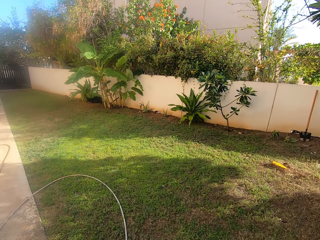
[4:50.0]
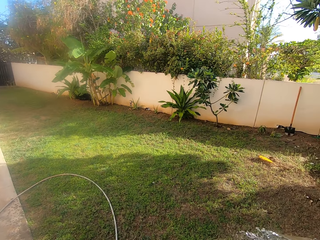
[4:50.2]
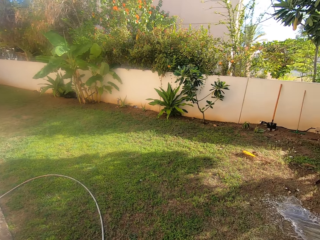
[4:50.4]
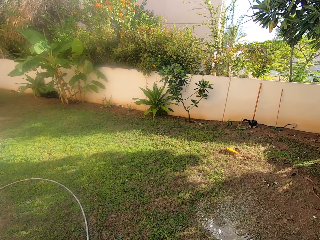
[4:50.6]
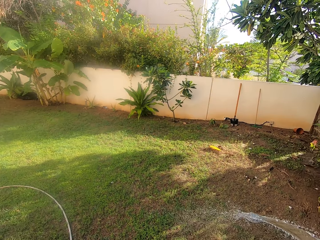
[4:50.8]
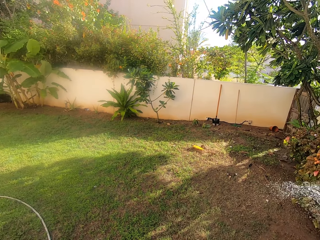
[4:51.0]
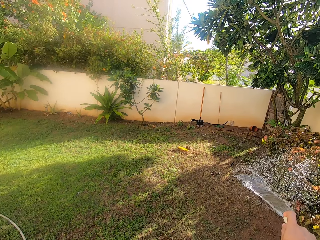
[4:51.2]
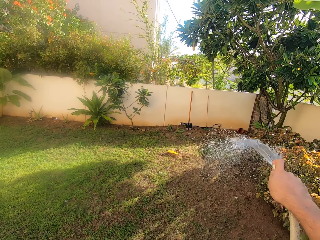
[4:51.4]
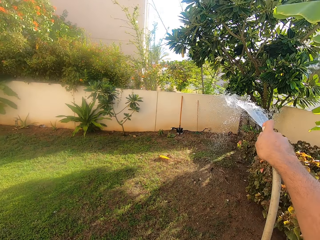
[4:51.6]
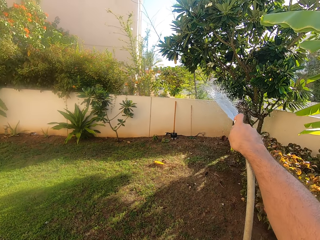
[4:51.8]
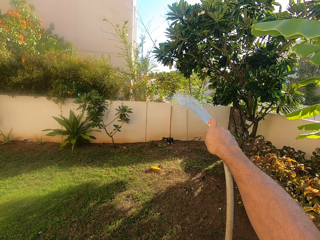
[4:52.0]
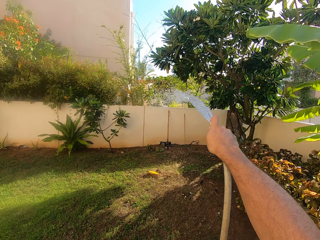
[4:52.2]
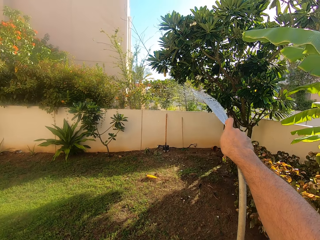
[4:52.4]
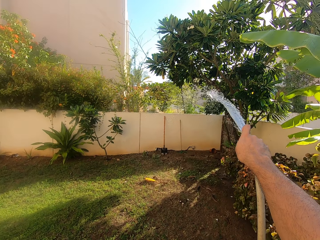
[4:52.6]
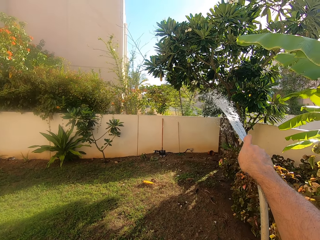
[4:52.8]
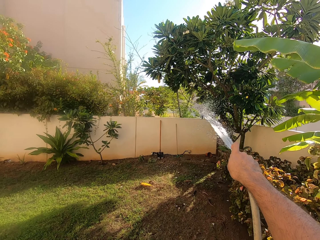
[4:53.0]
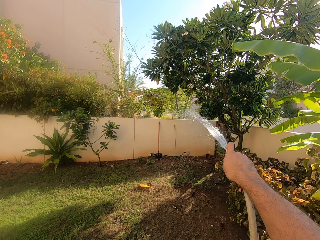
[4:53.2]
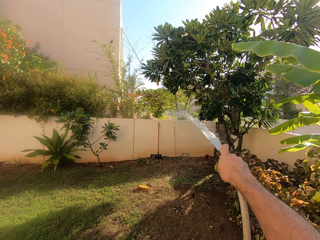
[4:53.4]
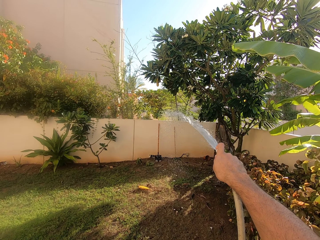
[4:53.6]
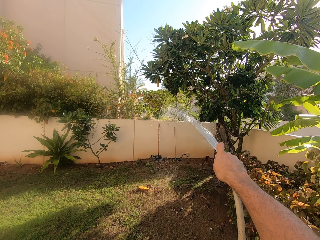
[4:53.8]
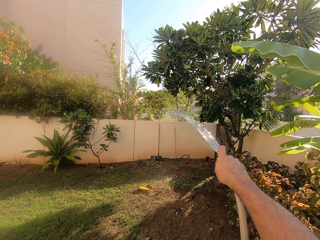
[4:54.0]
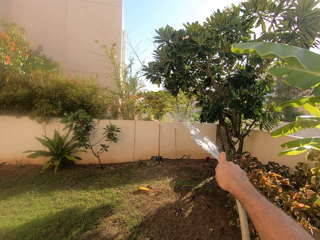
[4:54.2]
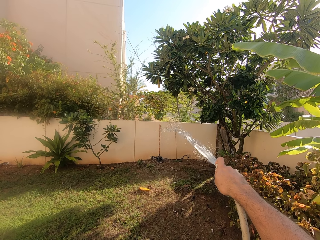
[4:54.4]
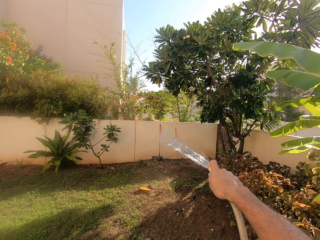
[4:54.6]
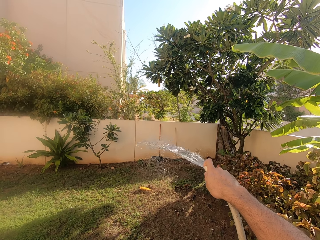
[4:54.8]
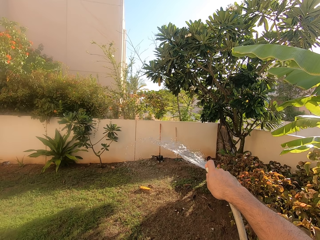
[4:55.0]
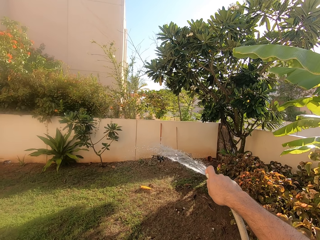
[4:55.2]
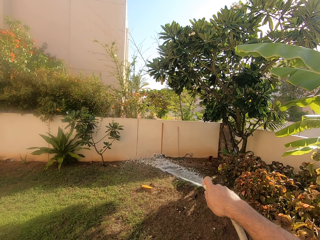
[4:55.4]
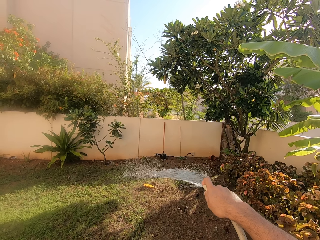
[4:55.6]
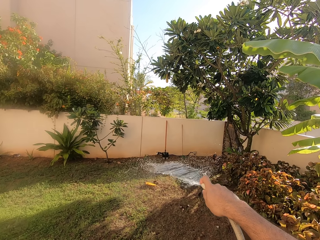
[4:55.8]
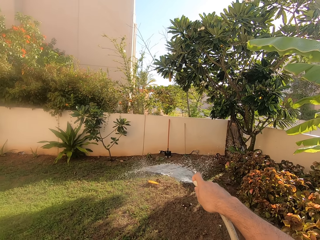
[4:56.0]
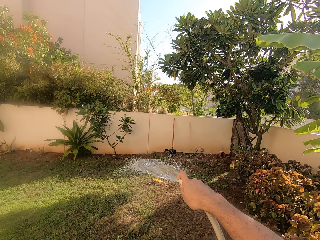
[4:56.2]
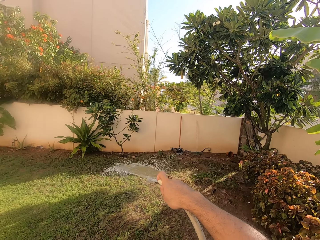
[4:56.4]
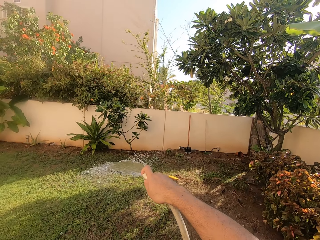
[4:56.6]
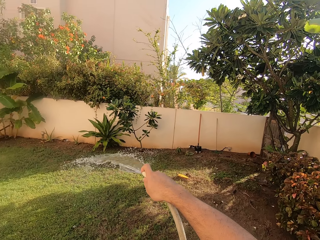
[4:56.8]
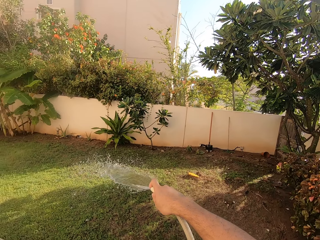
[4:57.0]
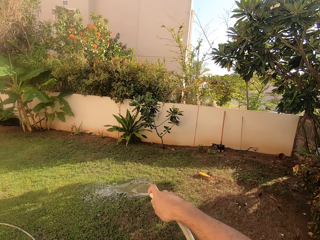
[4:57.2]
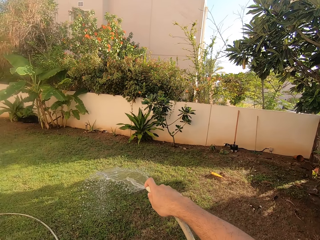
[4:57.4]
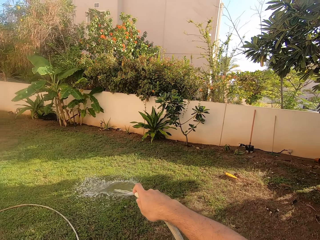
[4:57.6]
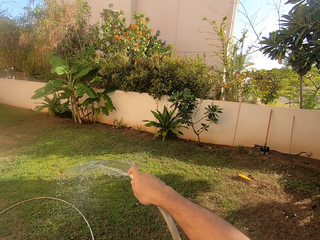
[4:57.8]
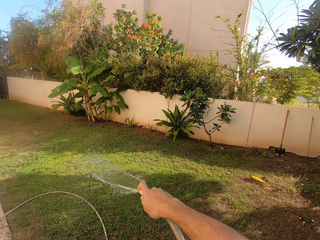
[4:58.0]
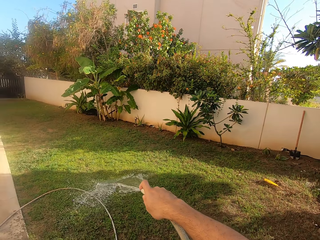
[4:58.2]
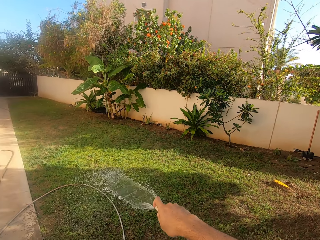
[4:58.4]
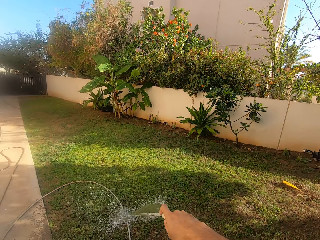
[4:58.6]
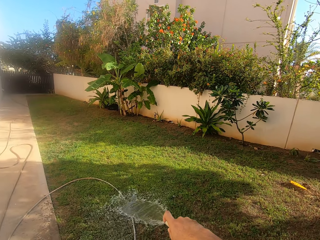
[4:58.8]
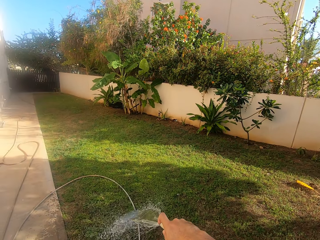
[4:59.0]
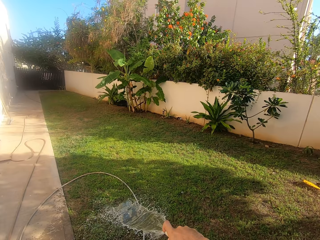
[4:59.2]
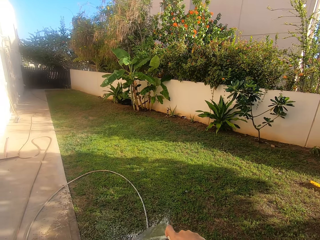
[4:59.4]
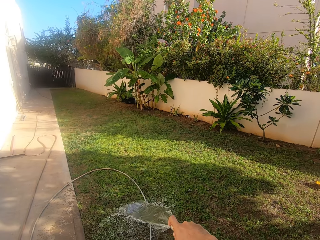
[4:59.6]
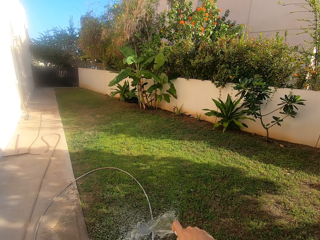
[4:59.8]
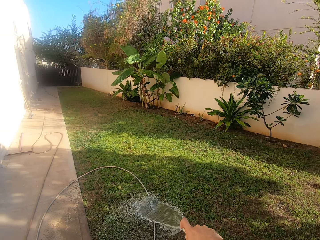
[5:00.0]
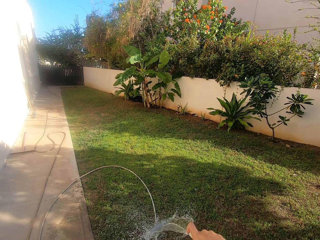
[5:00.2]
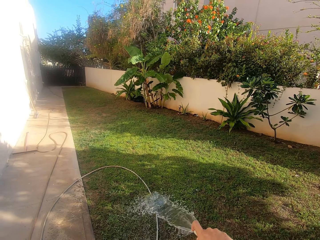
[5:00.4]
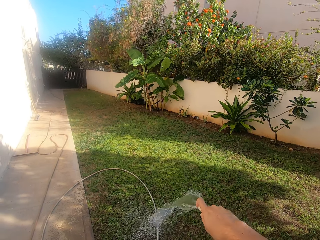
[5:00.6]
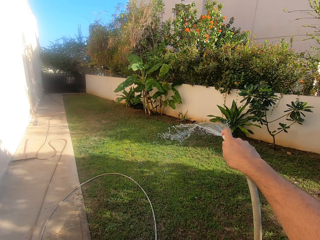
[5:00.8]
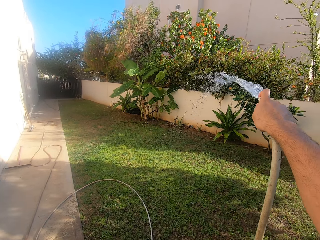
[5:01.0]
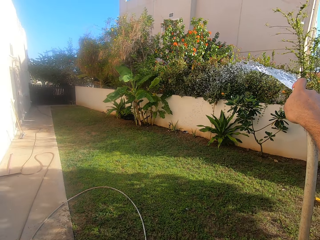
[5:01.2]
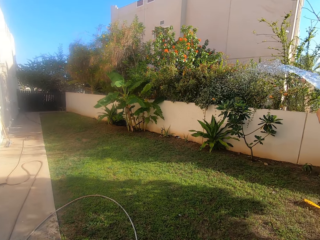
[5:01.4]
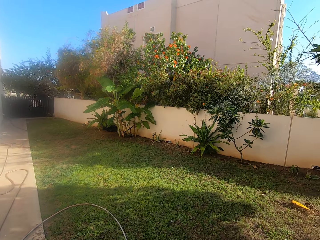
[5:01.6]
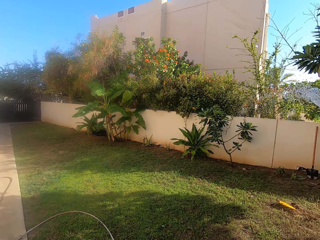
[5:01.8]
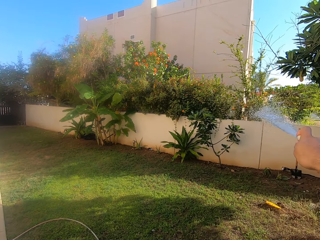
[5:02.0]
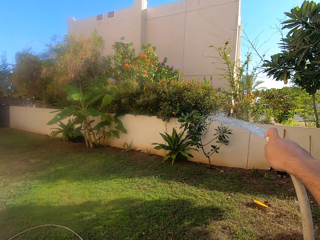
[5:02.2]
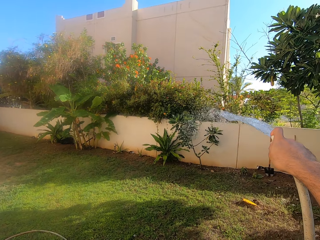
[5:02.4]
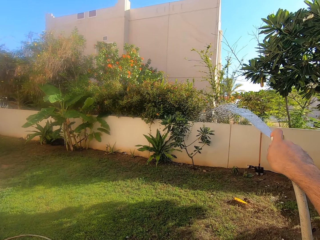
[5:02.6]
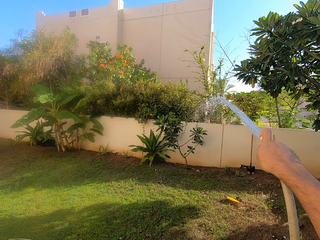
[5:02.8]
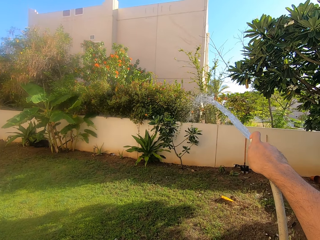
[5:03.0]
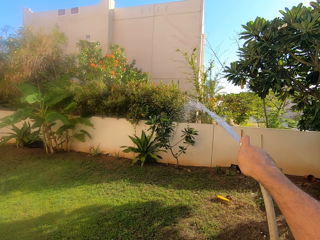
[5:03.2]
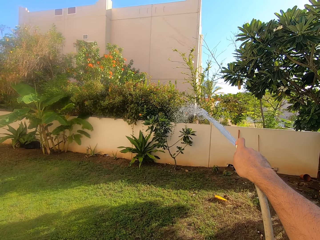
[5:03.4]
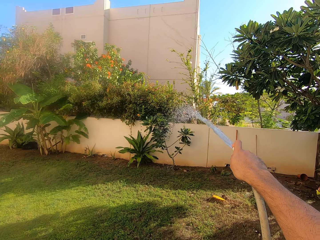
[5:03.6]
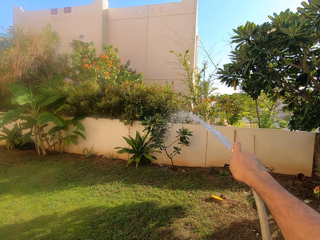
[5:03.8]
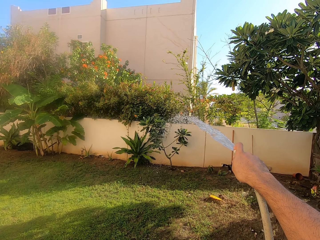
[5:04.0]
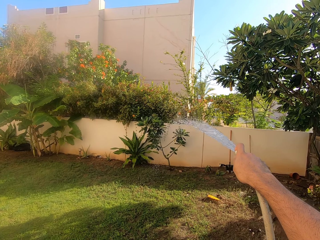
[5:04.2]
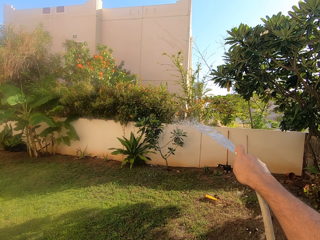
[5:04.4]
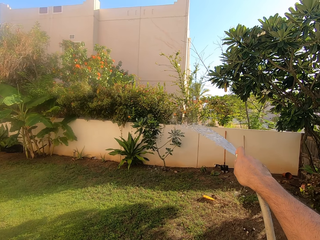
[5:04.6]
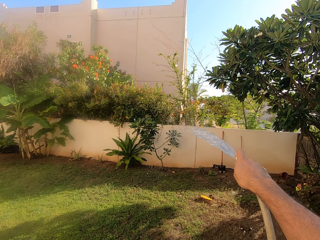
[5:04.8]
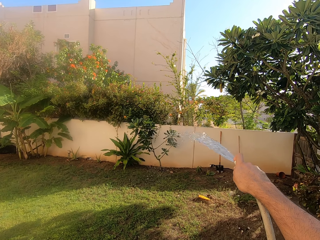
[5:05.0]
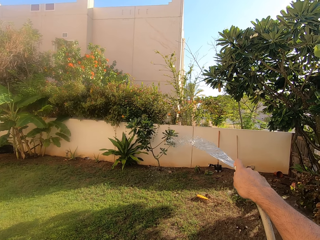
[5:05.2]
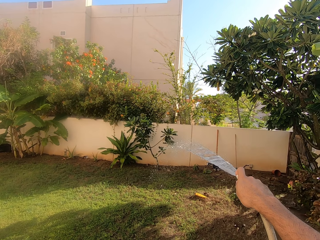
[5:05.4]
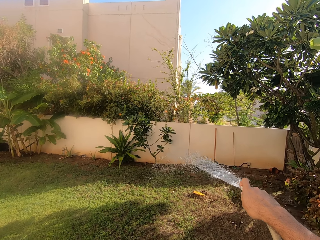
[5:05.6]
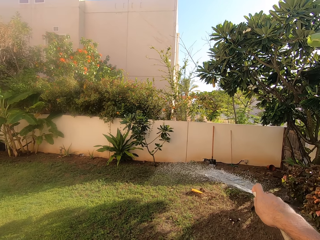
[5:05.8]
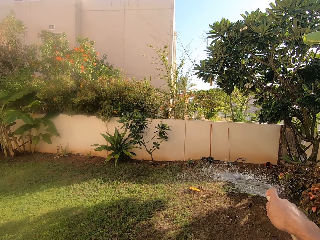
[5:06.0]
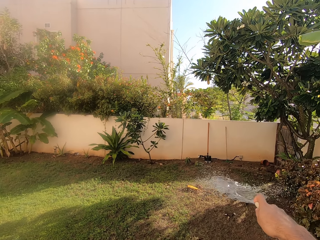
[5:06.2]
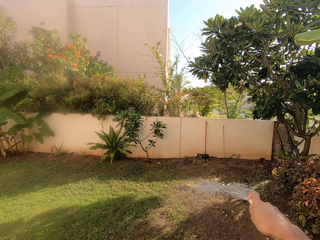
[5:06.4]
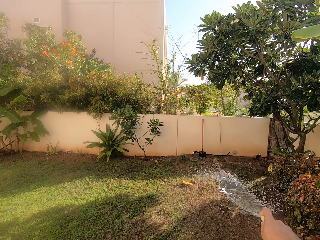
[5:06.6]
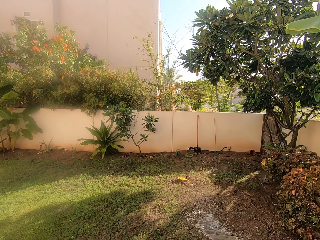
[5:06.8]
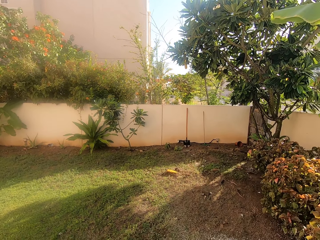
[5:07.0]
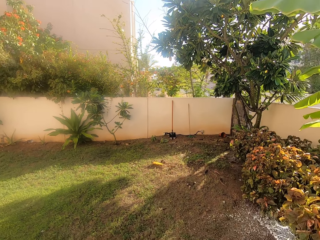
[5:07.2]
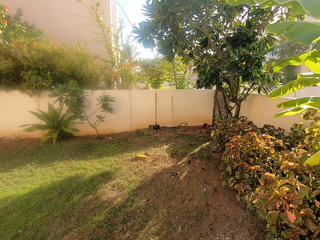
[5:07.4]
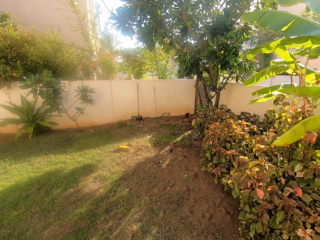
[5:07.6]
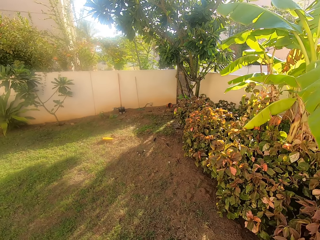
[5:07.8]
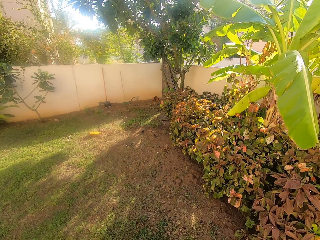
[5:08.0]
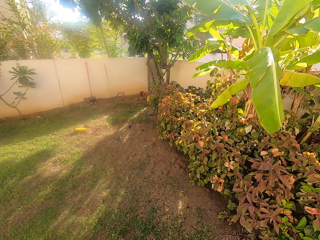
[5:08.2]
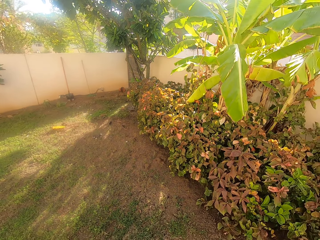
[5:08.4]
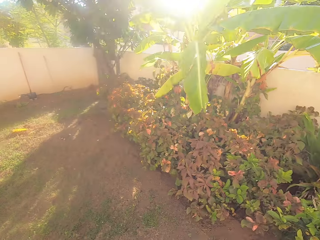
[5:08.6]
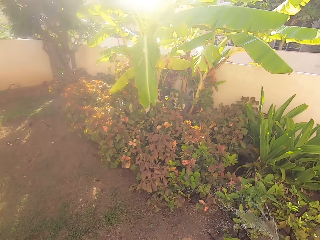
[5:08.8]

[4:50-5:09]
The camera wearer waters the grass. They water the plants near the perimeter wall.

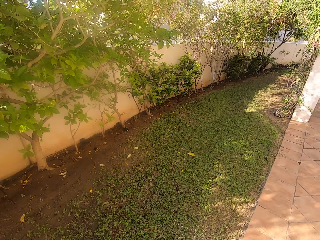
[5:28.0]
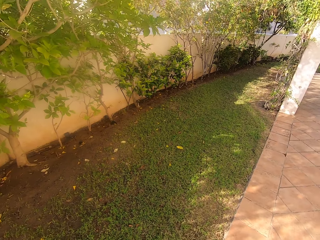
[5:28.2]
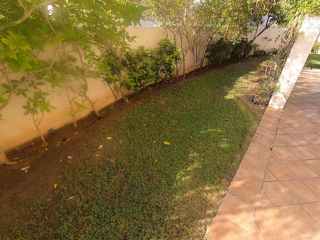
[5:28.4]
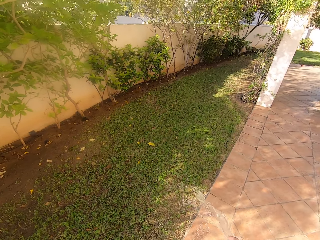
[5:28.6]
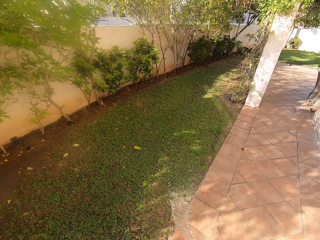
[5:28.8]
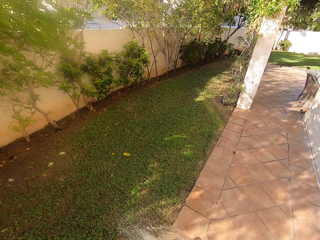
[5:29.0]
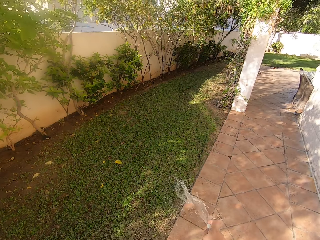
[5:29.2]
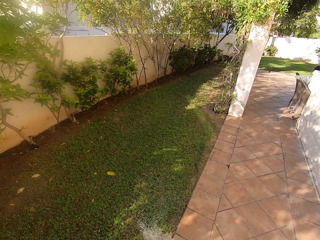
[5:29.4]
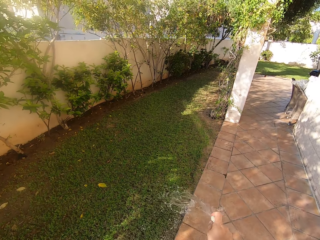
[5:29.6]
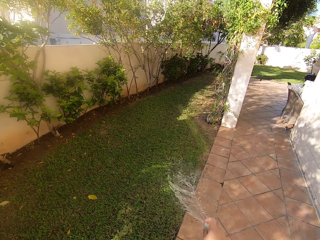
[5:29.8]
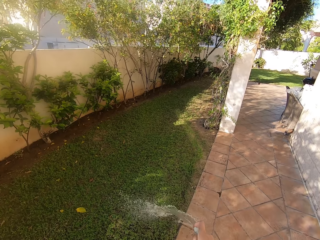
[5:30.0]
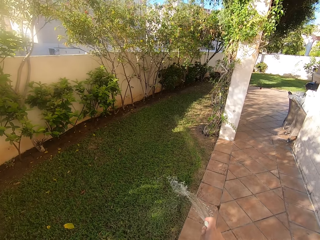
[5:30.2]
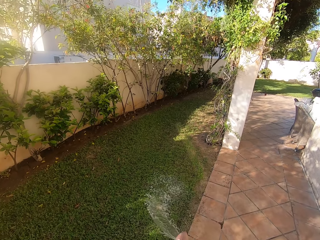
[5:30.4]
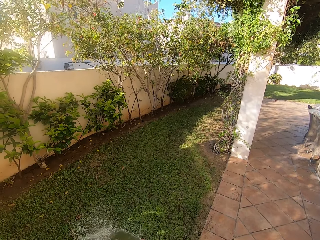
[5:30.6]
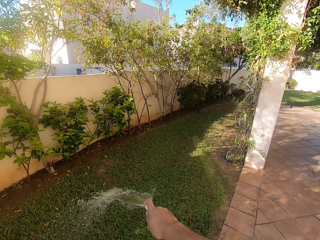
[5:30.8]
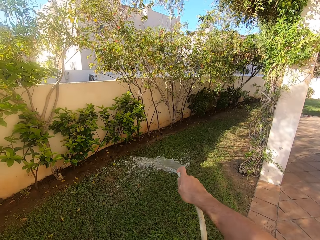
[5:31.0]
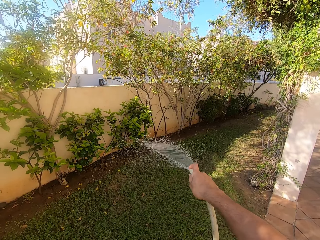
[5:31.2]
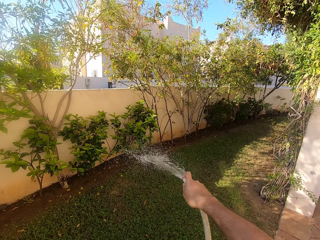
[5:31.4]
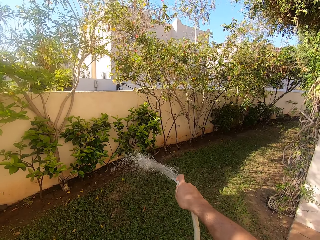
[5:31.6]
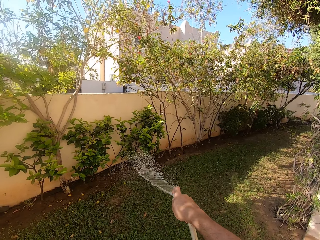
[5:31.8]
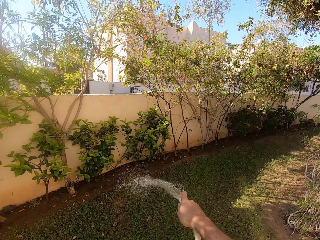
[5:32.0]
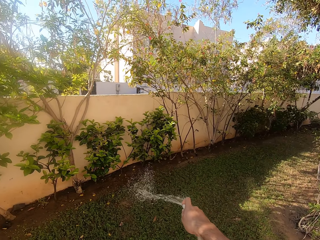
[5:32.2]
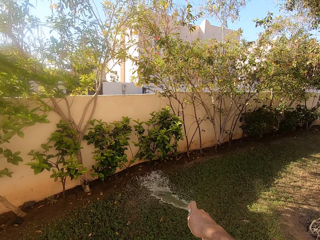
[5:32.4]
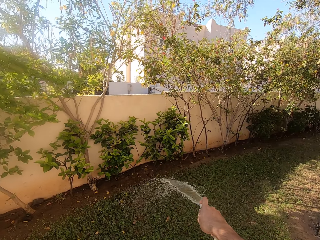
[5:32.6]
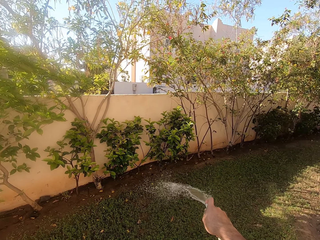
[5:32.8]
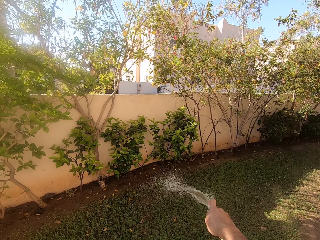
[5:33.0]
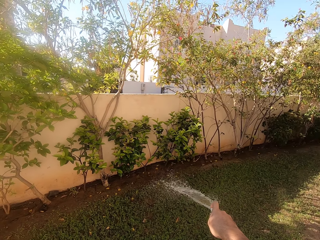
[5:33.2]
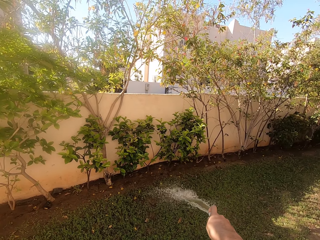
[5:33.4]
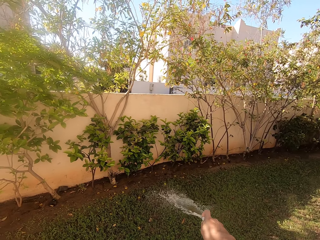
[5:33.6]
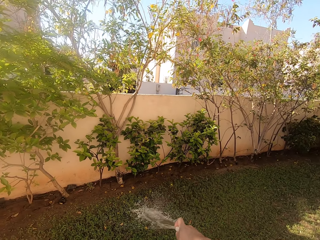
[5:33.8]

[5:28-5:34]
The camera wearer waters the grass.
